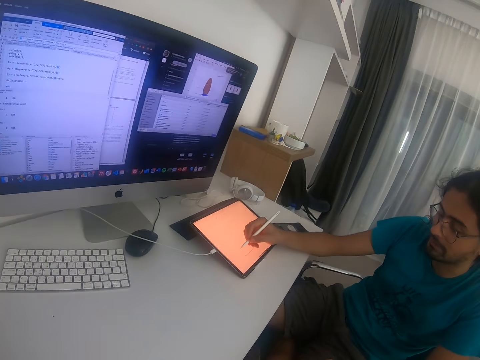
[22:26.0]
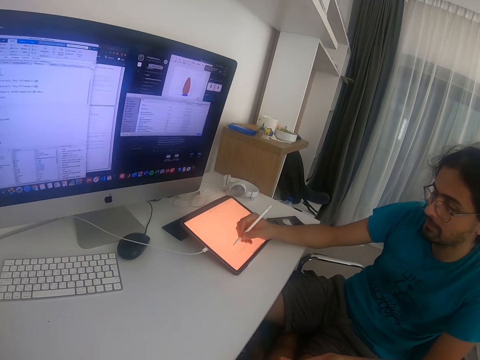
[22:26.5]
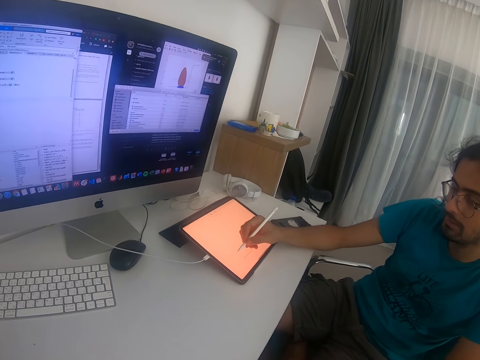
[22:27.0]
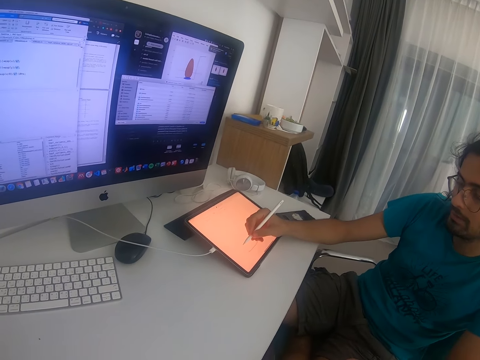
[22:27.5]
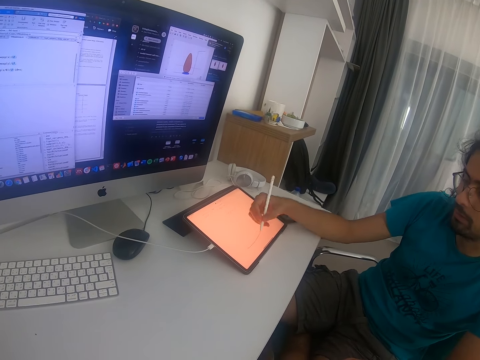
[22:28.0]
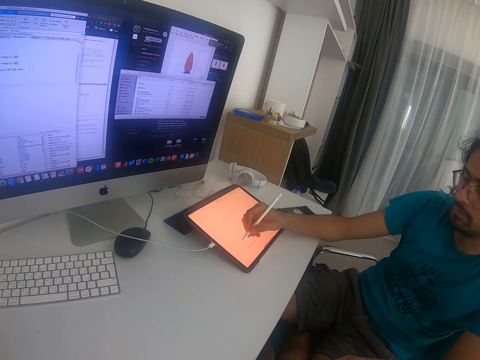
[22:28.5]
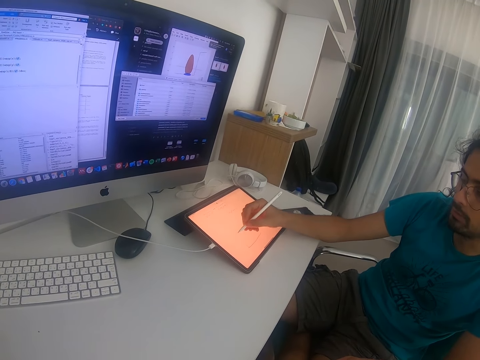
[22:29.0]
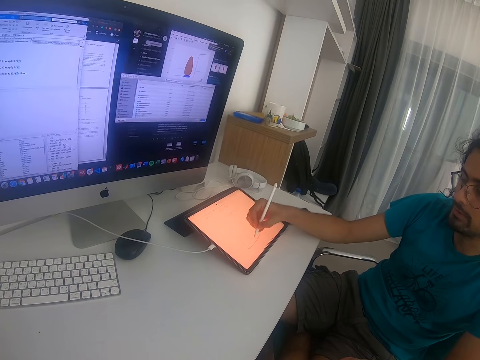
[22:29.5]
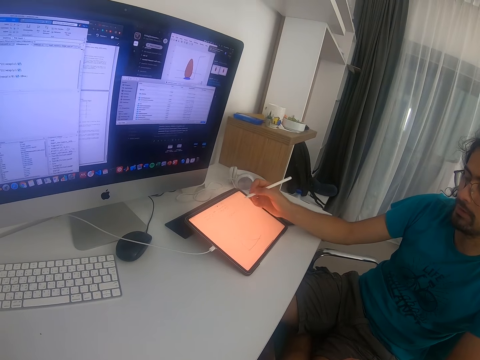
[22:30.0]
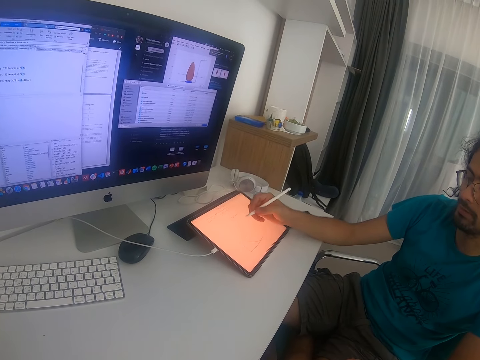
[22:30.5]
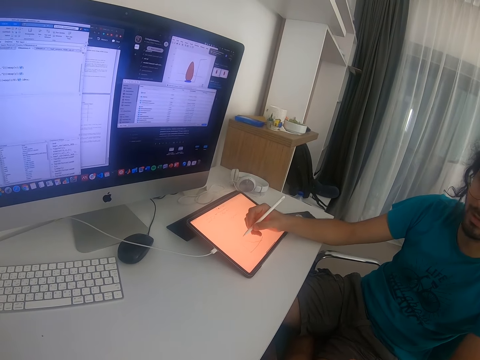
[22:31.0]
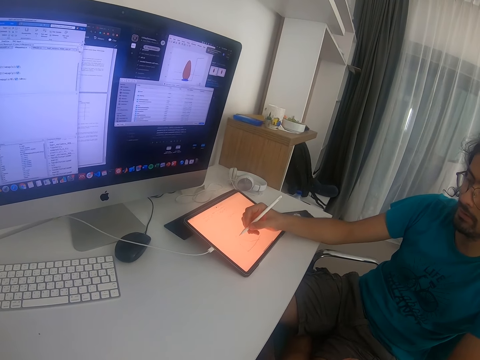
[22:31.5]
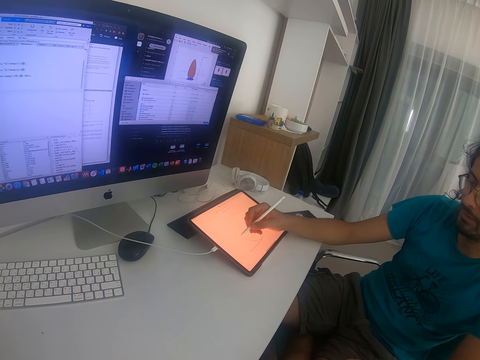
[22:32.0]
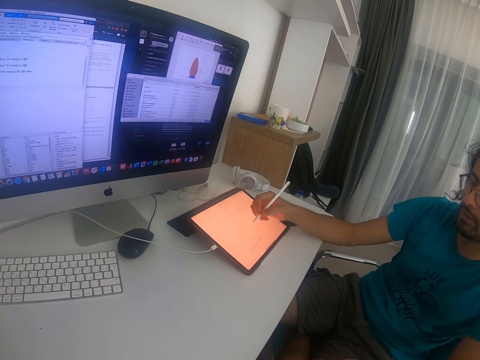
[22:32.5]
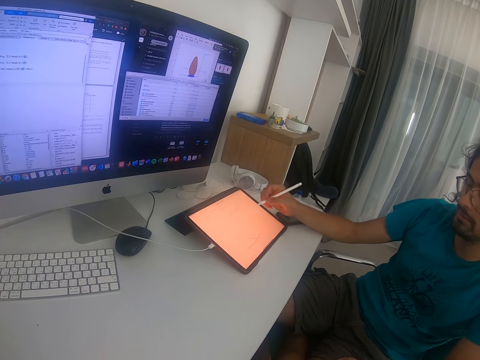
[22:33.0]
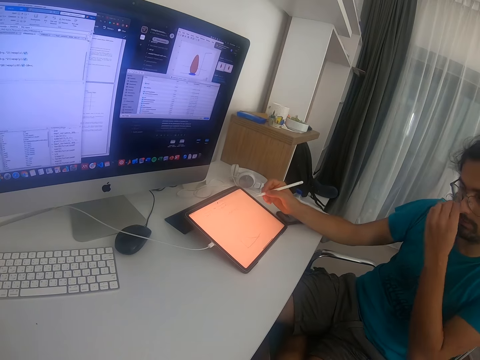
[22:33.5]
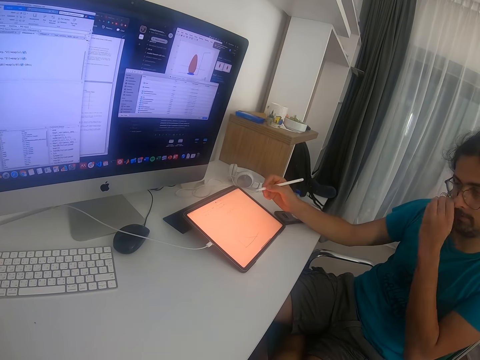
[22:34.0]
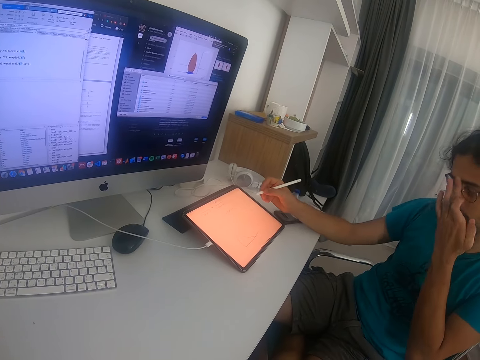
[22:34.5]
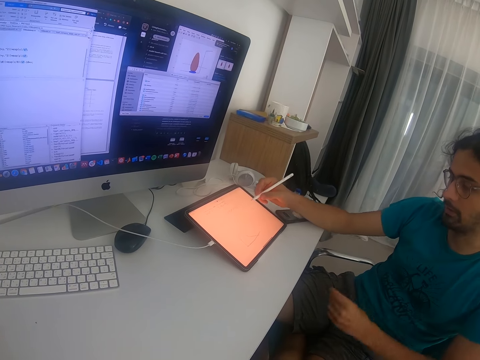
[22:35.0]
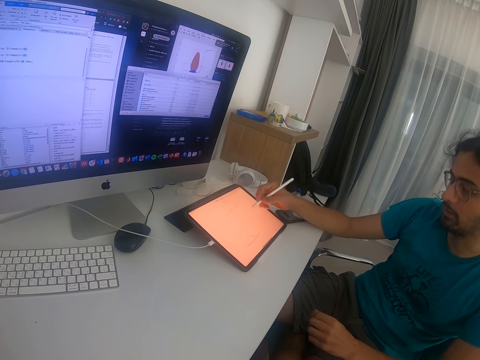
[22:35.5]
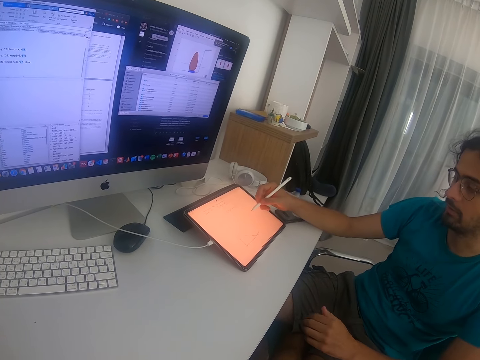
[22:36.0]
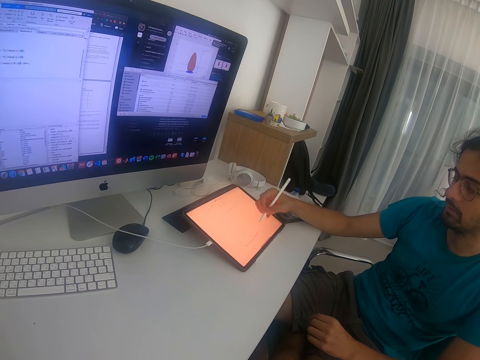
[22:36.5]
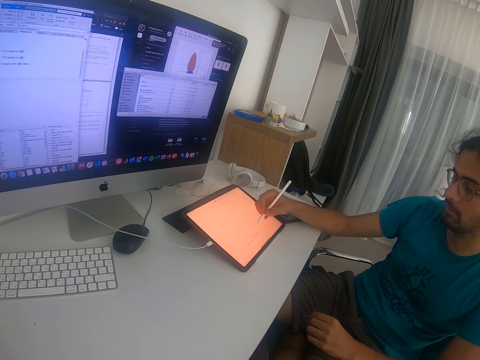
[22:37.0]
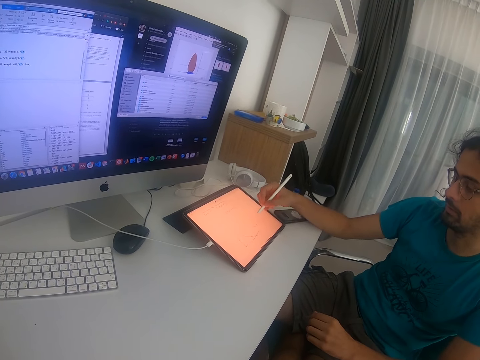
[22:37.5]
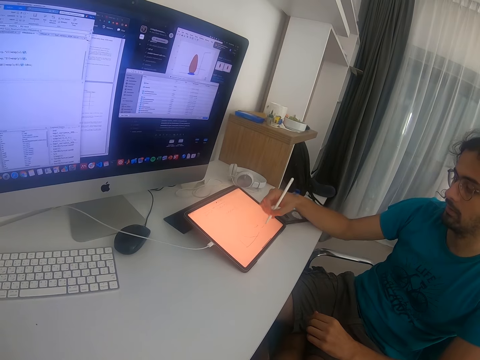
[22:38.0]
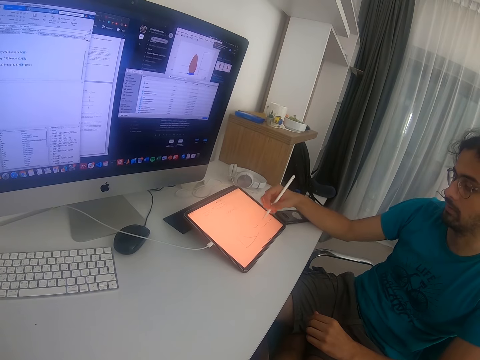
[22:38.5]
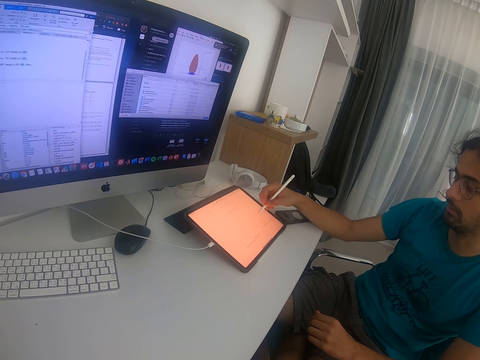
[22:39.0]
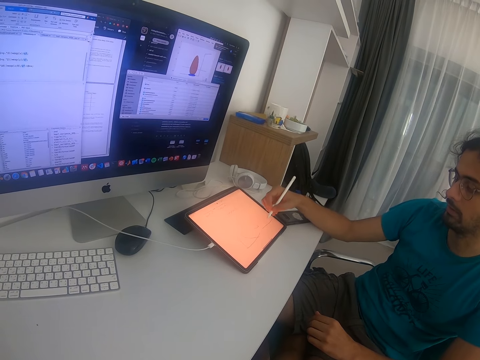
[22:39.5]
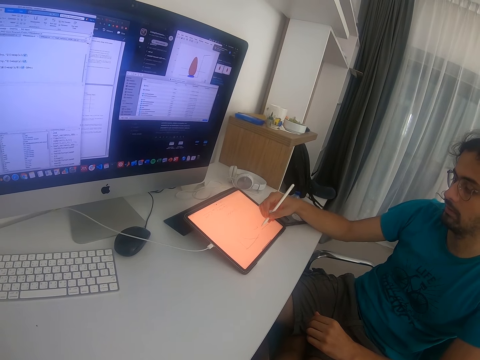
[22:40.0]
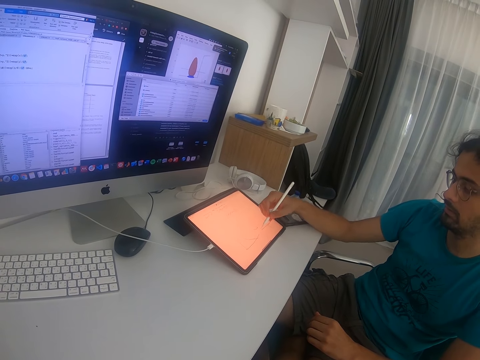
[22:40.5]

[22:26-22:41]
The camera wearer talks to a person. The person rubs his nose, adjusts the glasses and puts the left hand down. The camera wearer interacts with the person. The person writes on the tablet.

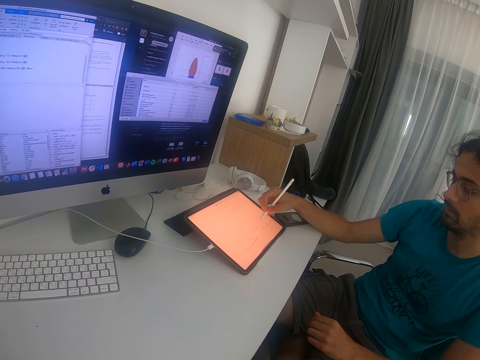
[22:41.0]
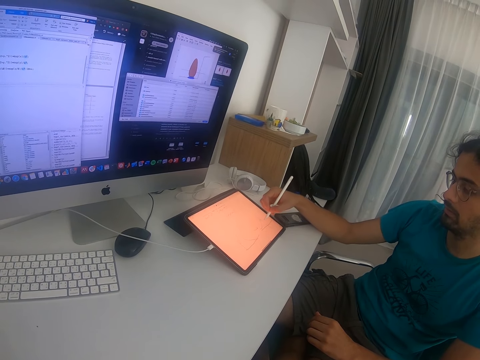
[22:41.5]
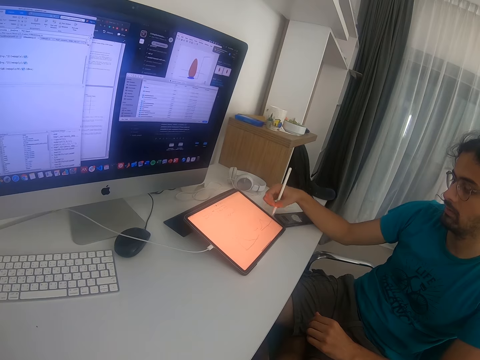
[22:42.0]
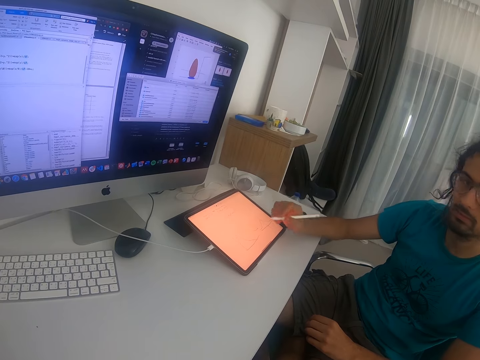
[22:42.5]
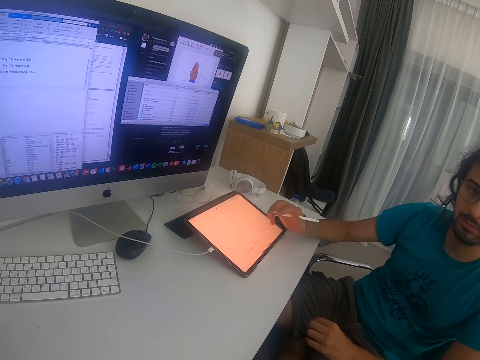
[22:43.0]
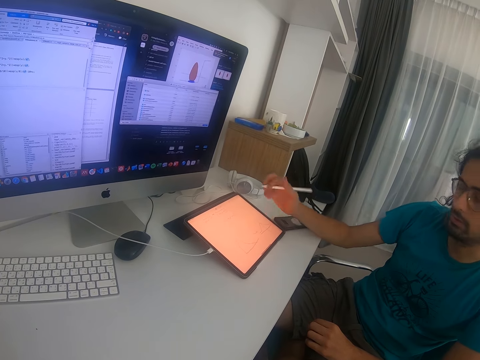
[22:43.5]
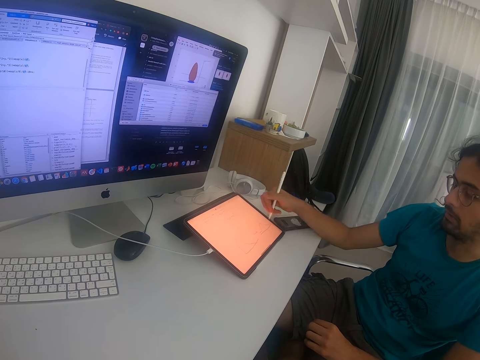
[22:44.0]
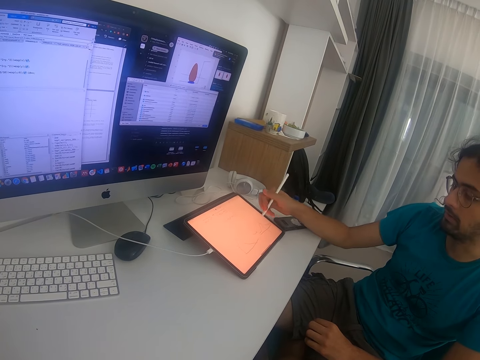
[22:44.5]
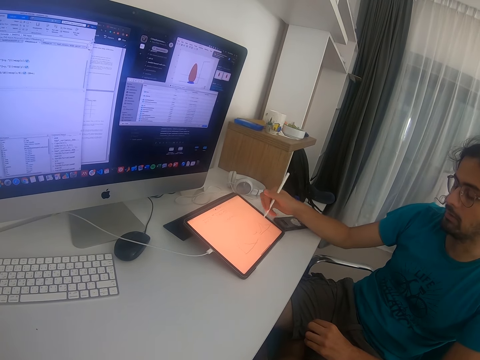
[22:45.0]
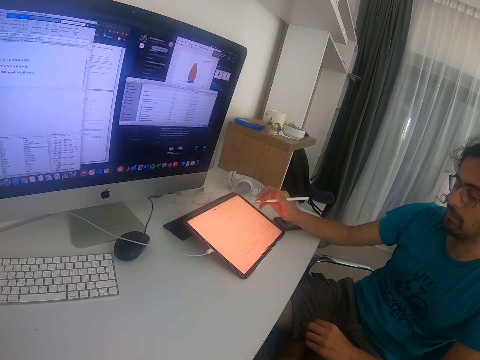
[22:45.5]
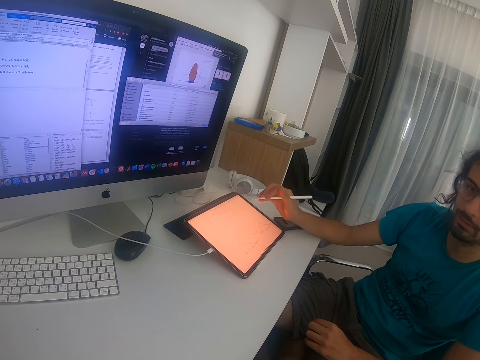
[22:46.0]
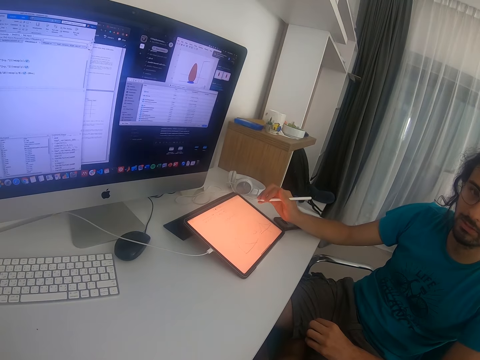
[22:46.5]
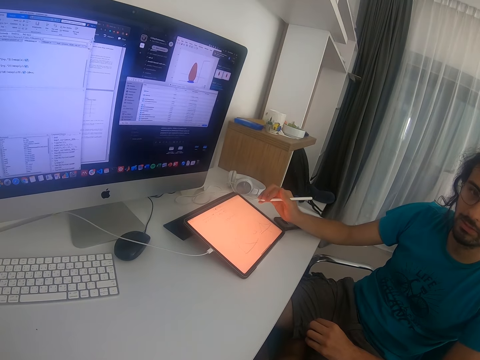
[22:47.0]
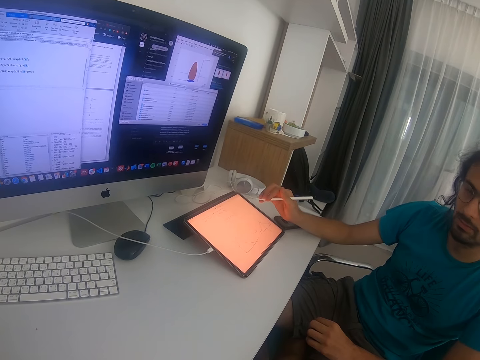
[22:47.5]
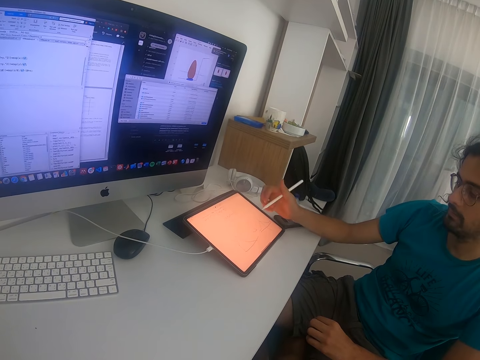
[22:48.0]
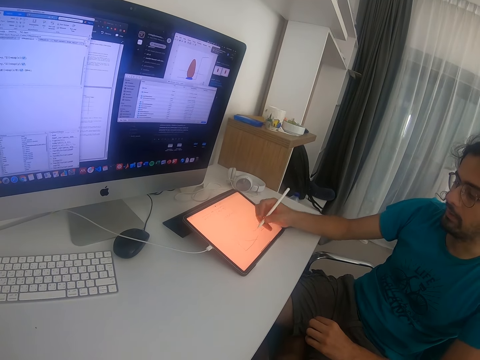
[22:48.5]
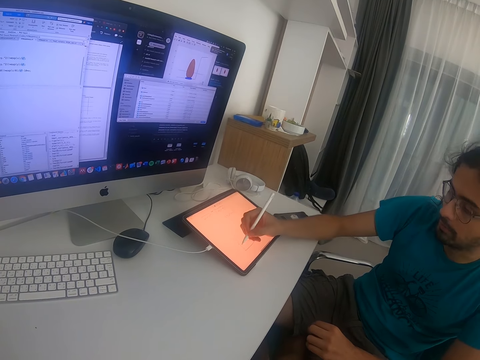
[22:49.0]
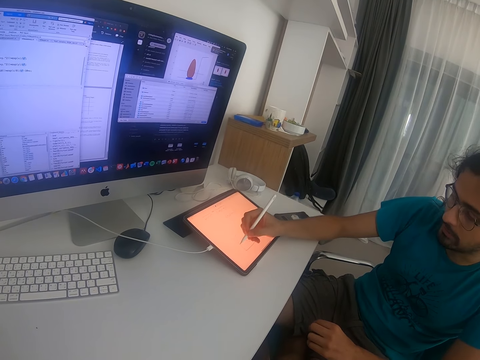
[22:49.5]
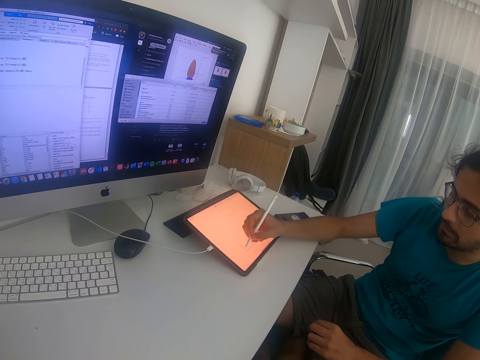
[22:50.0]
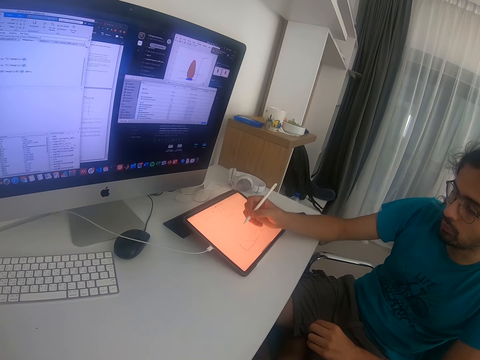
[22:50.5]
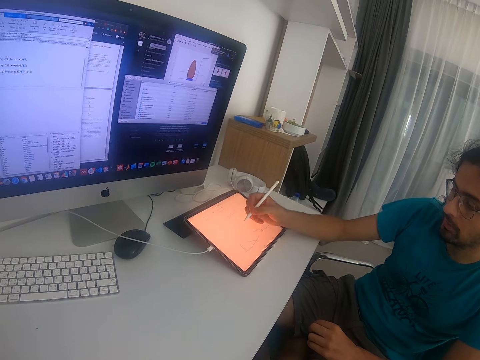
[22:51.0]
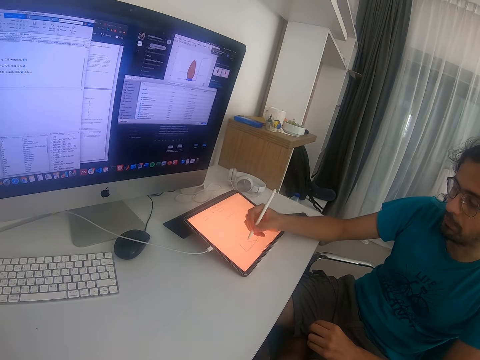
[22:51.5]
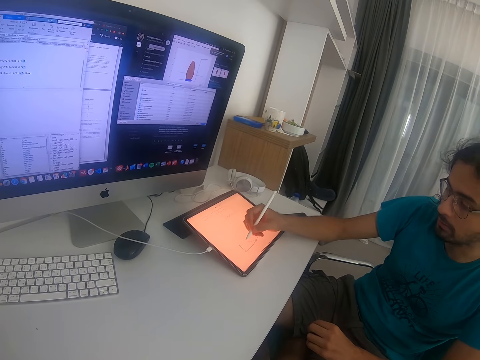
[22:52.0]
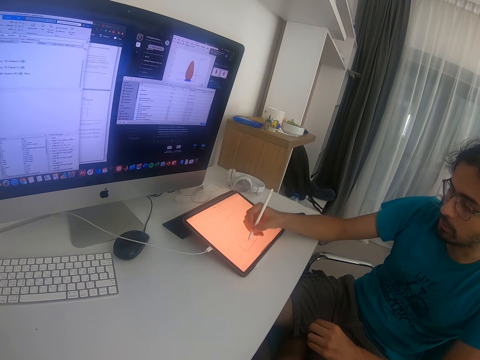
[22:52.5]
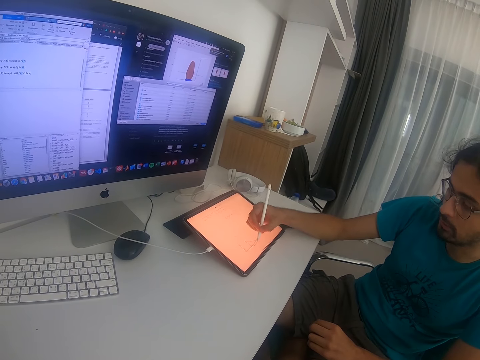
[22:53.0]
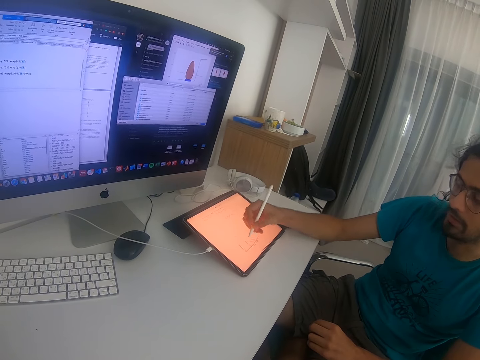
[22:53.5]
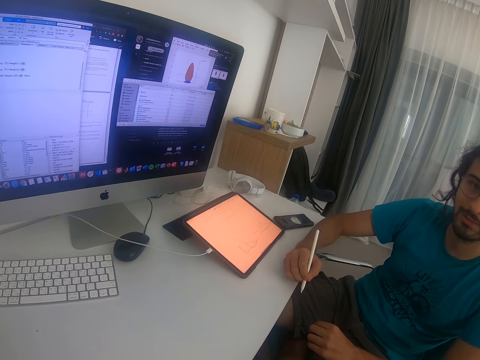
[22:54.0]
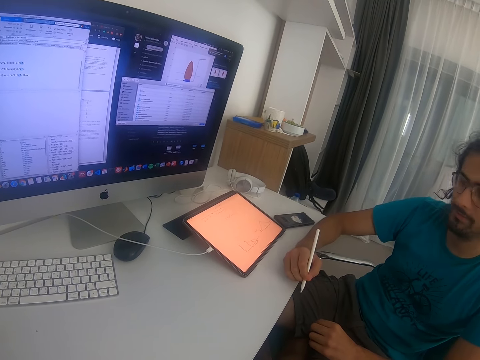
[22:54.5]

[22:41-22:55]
A person looks at the camera wearer and writes on the tablet. The camera wearer converses with a man. The man converses with the camera wearer and writes on the tablet. The camera wearer converses with the man.
